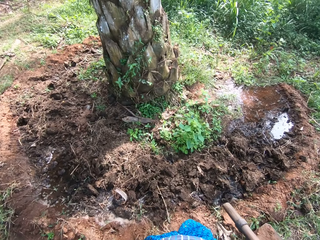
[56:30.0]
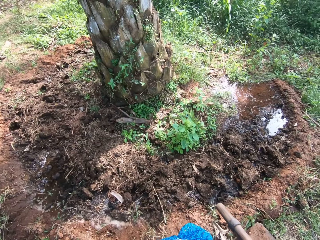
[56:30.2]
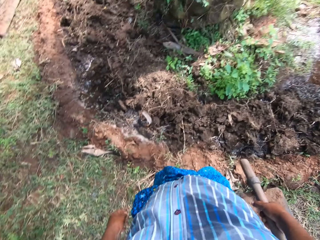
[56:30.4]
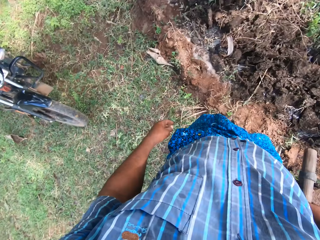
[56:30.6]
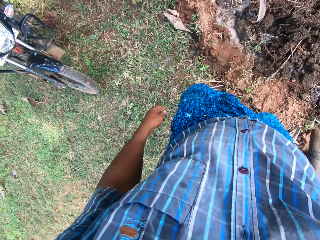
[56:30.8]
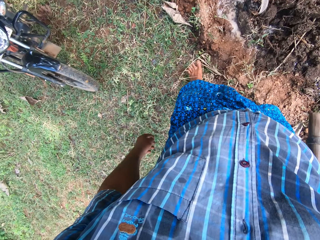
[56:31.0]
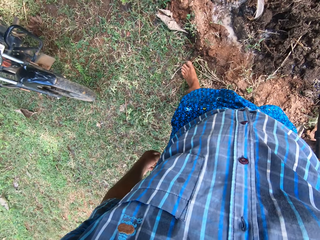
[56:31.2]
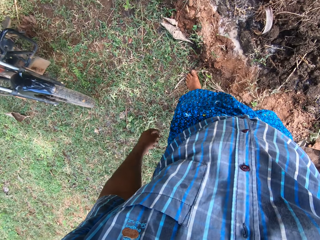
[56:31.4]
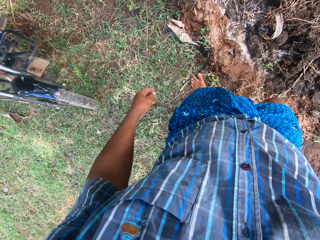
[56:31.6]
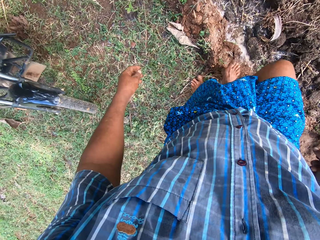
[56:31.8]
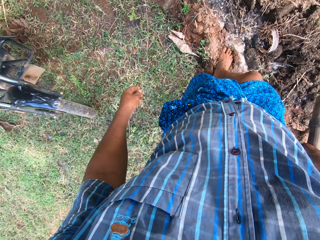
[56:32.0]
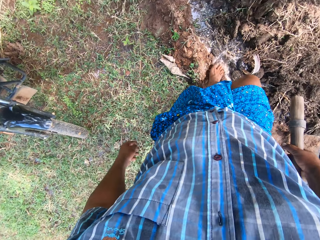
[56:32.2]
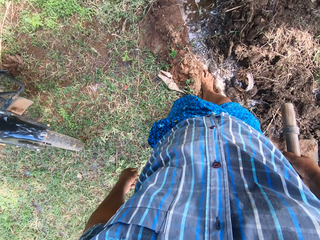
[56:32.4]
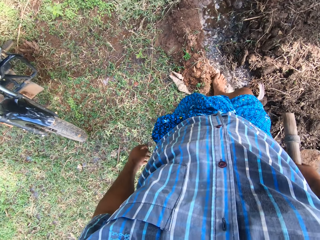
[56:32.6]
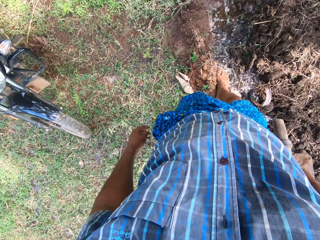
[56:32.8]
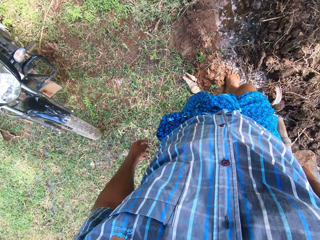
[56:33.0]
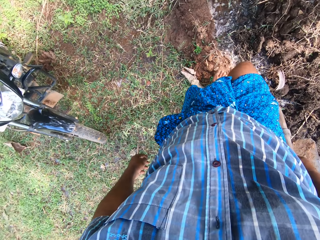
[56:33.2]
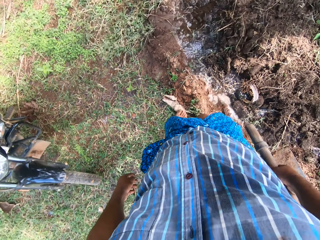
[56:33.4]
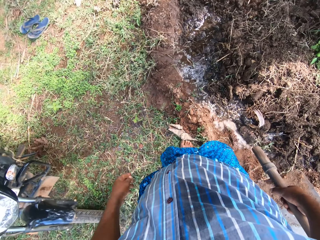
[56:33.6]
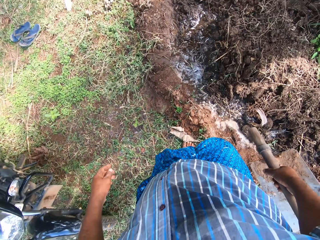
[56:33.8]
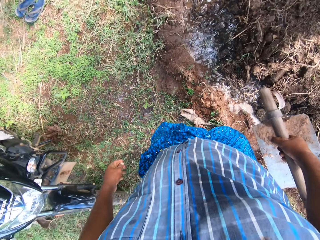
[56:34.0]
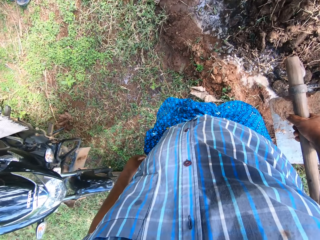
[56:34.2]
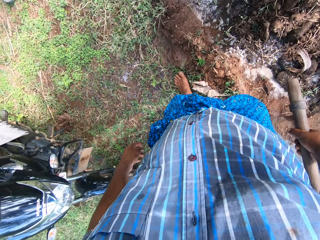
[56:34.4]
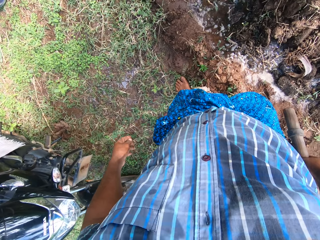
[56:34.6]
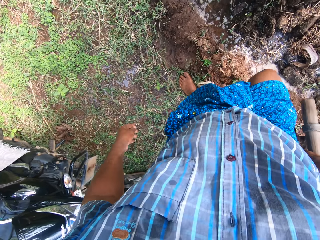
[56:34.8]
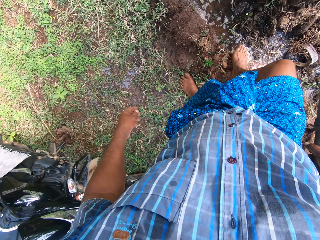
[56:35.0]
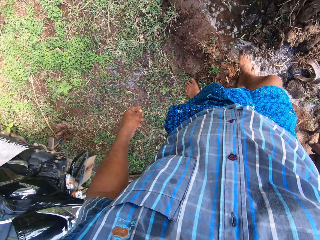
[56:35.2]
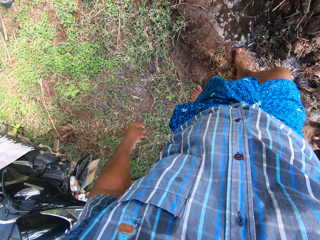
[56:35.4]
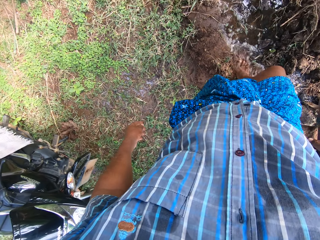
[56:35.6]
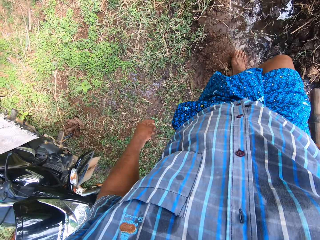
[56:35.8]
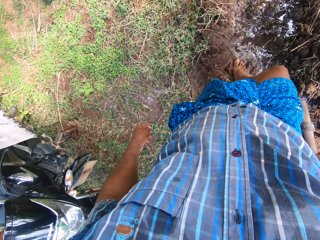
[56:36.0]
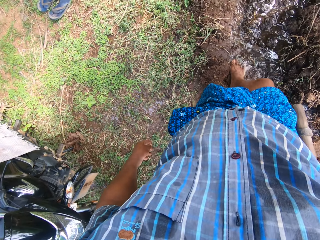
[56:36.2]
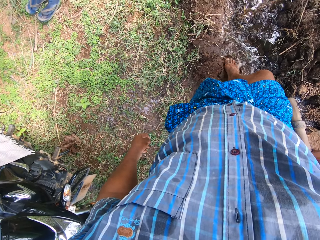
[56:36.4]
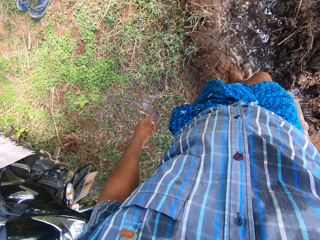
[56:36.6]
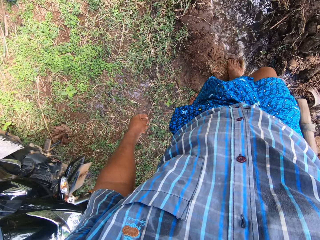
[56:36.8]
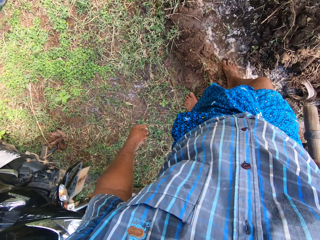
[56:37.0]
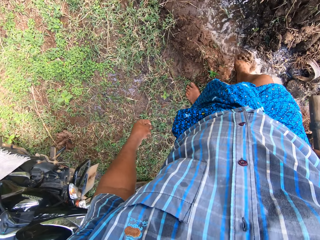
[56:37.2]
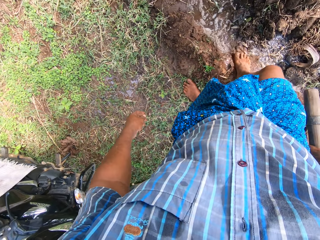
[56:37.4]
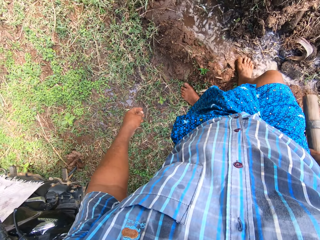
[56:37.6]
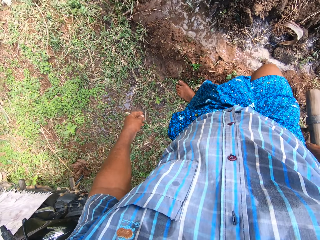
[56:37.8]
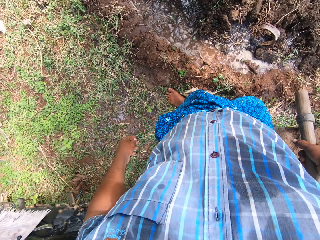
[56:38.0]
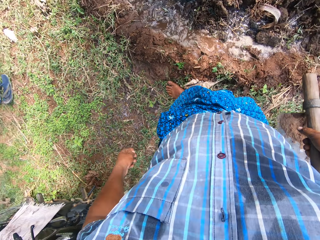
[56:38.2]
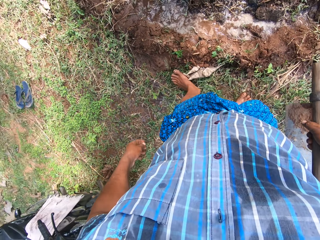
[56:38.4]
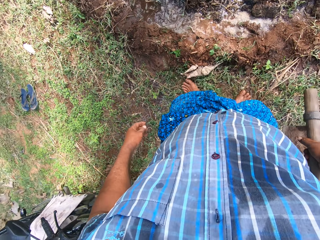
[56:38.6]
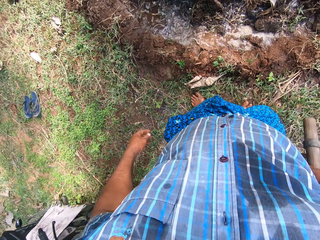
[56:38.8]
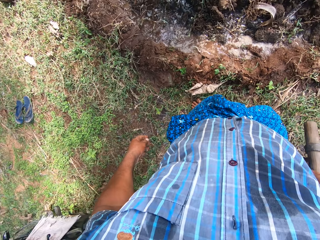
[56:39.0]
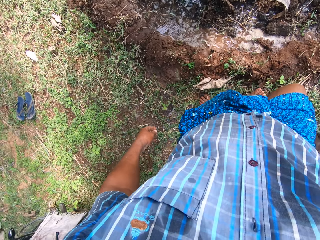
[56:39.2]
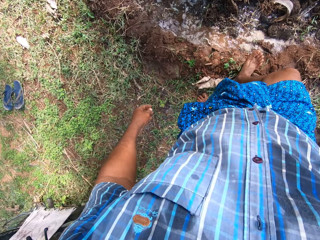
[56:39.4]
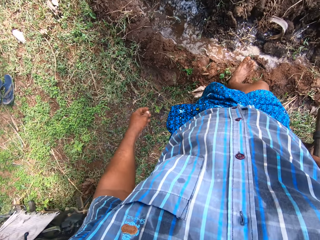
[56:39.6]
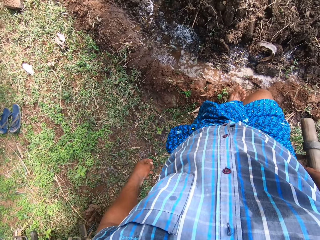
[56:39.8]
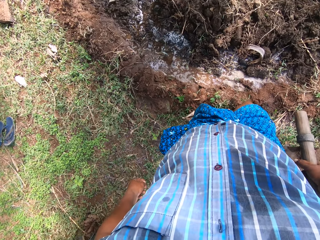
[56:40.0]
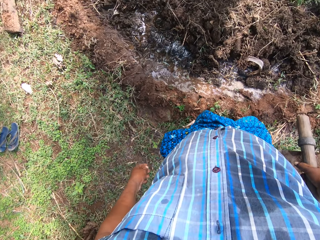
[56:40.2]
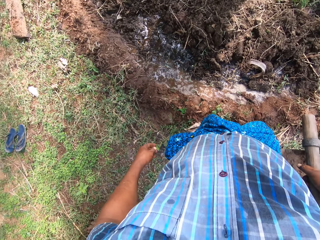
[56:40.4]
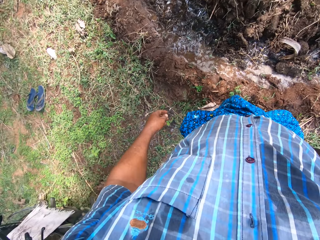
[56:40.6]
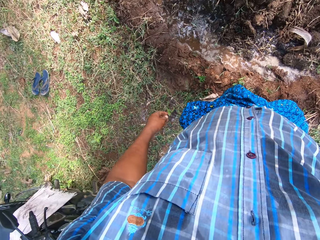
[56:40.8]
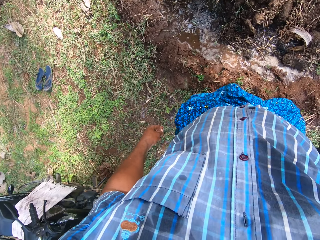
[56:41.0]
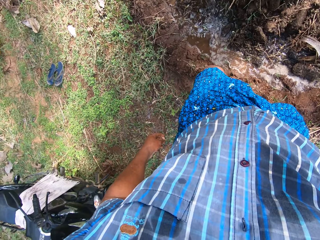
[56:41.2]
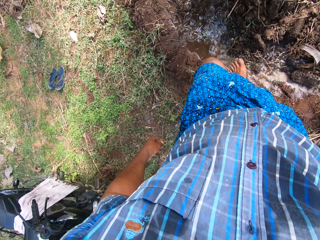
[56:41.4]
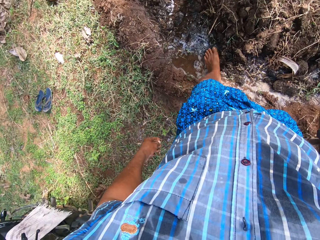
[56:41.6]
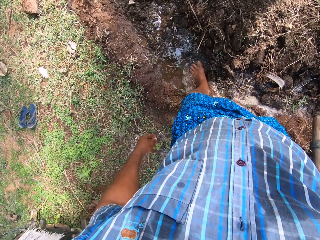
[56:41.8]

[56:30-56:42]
The camera wearer looks around. They step on the watered farm.

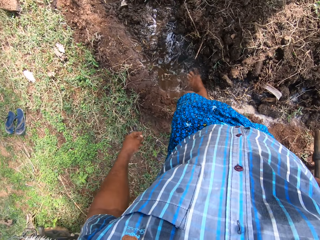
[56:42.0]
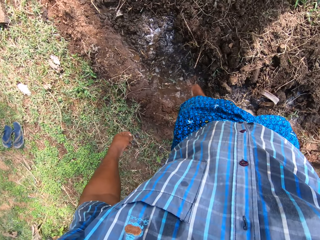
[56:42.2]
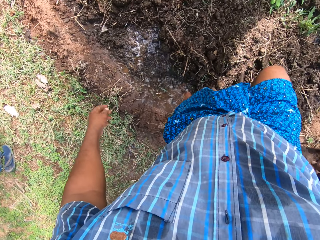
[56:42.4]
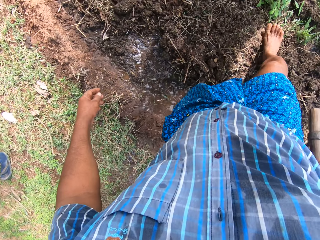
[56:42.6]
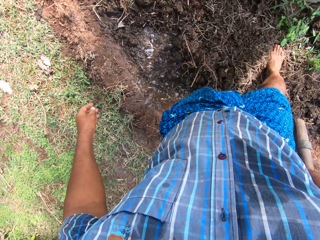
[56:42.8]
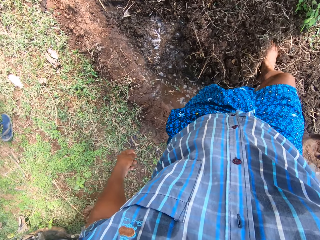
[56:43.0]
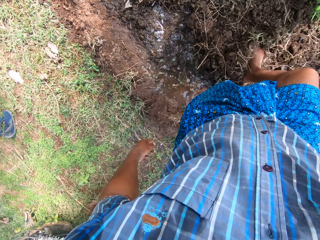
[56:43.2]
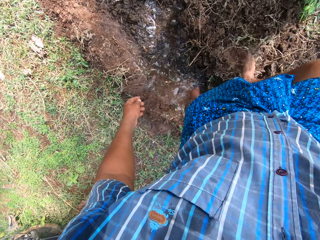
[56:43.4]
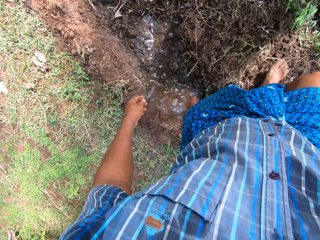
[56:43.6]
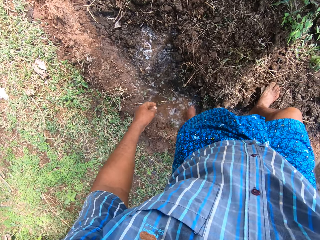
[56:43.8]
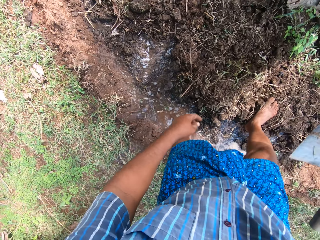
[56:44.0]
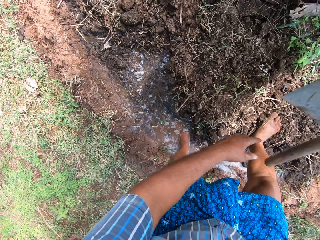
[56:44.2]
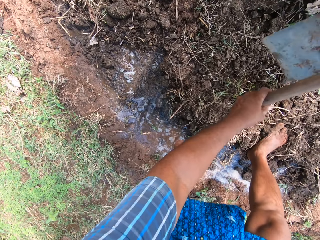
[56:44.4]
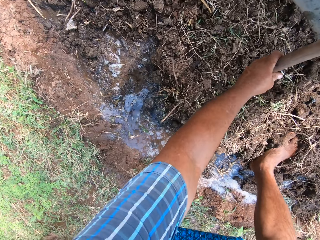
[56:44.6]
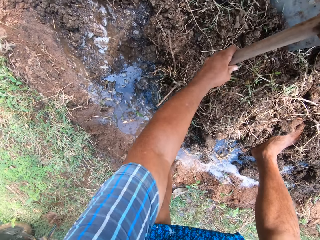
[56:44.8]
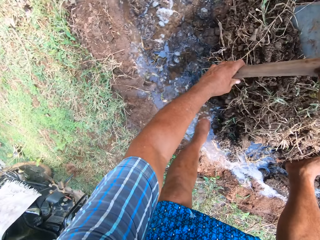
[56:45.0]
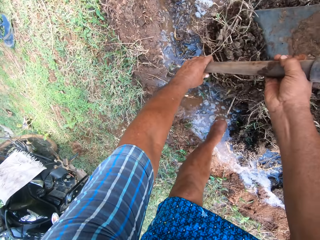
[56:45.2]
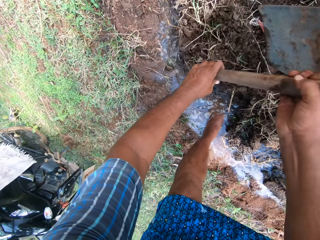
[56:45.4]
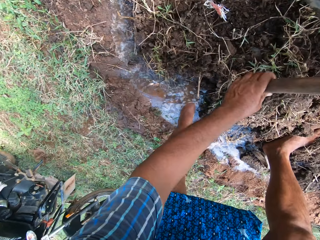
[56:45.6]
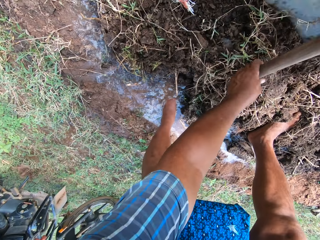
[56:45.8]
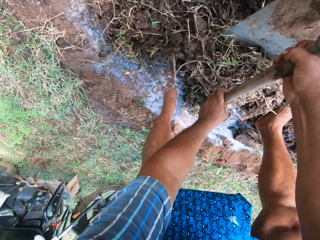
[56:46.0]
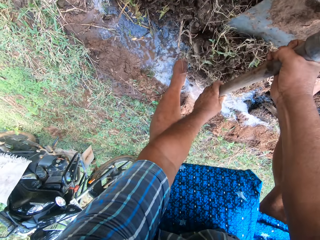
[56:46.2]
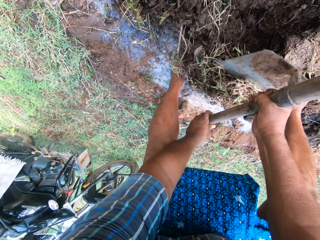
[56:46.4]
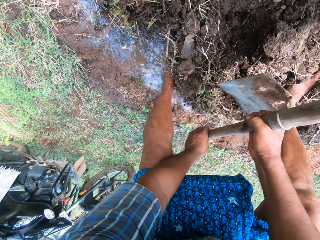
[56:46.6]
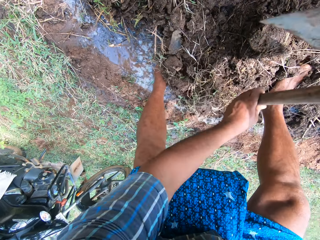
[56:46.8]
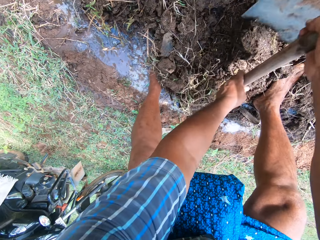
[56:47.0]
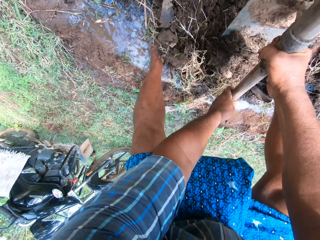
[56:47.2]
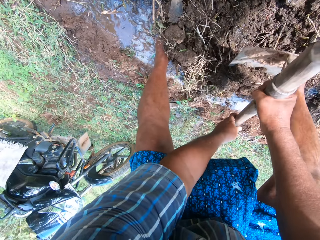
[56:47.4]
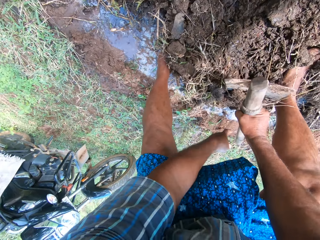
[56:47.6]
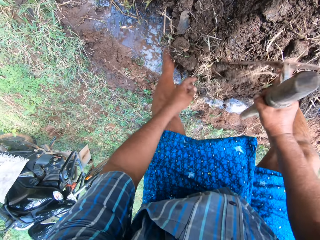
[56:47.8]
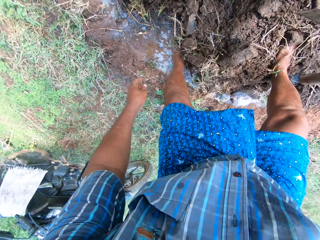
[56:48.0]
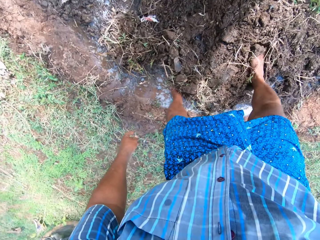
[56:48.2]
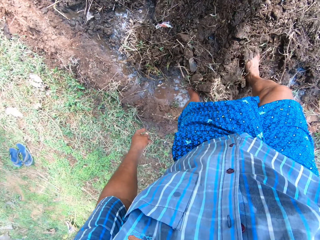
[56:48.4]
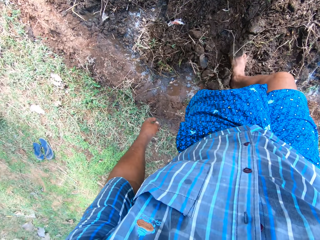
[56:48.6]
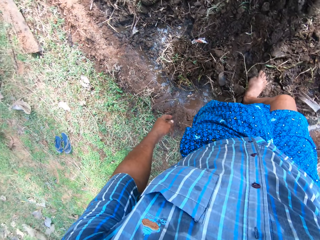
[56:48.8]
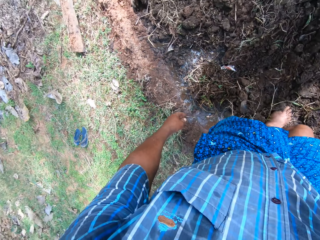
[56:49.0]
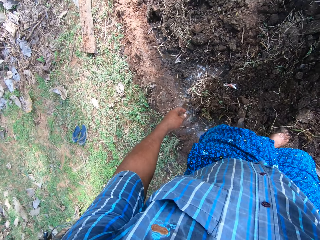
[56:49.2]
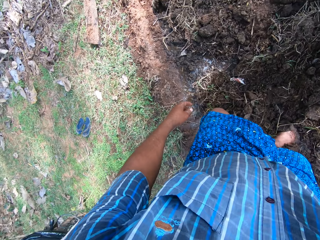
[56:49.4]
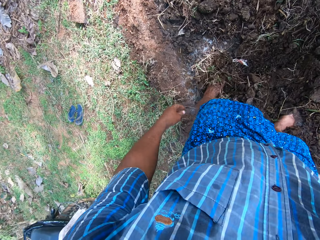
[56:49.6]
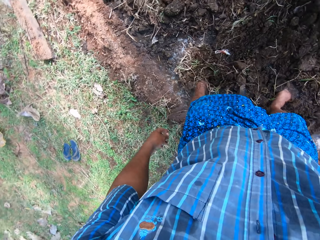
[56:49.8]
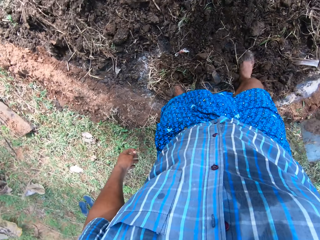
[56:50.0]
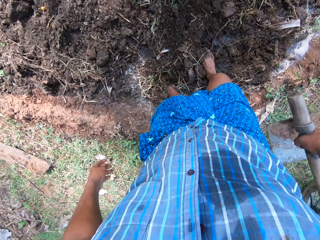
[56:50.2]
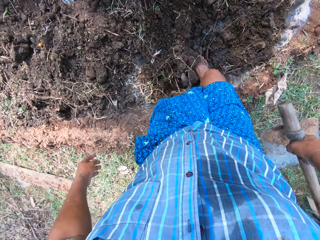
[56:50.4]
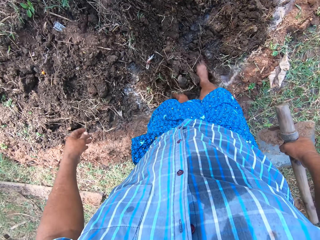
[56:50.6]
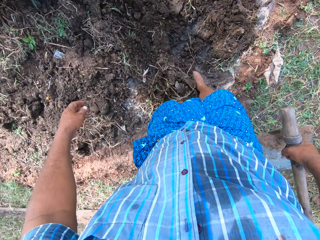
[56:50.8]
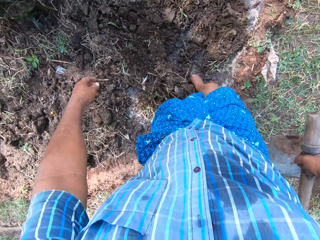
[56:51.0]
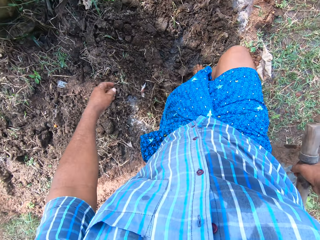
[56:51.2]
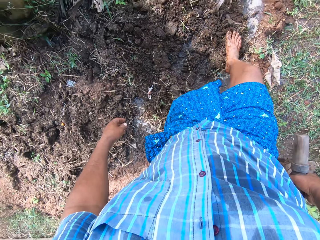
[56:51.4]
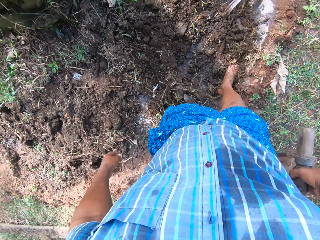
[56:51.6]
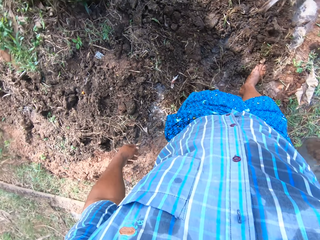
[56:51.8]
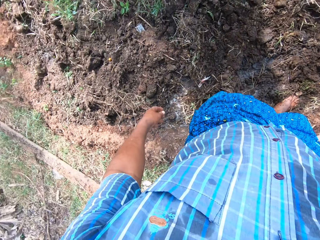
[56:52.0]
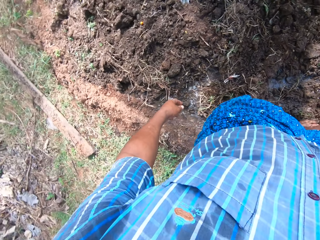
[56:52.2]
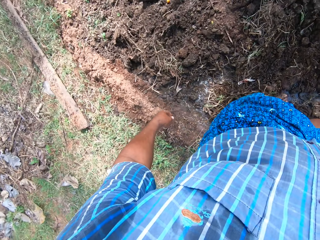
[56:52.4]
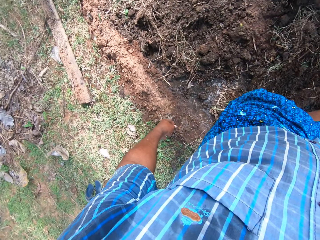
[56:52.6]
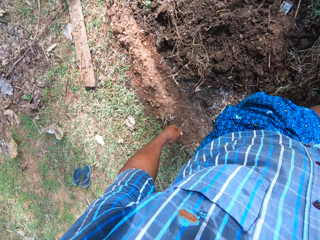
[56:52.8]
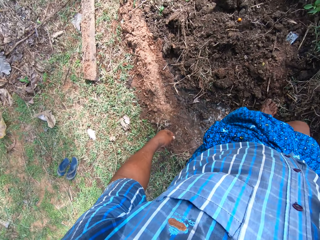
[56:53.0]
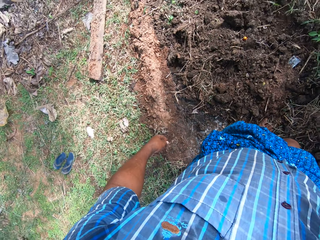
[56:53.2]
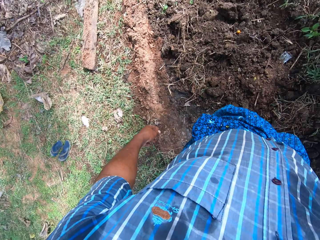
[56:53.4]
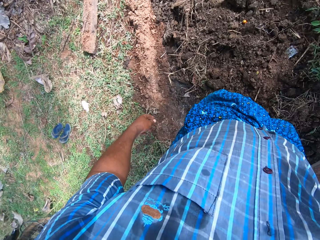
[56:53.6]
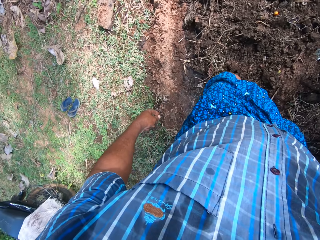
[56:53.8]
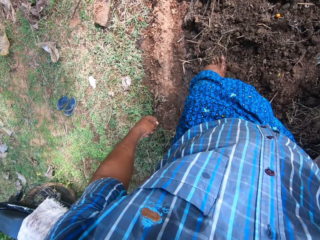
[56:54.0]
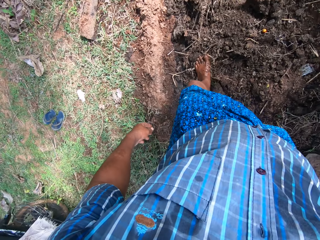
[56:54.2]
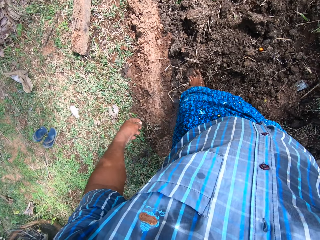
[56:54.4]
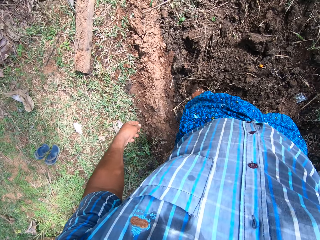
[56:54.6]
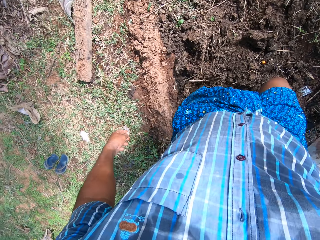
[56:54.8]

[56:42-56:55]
The camera wearer moves the dirt with a hoe. They start digging with the farming hoe. They move the dirt with the leg. They spread the soil with the leg.
